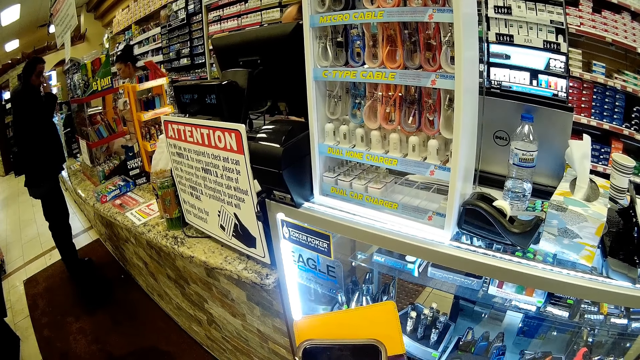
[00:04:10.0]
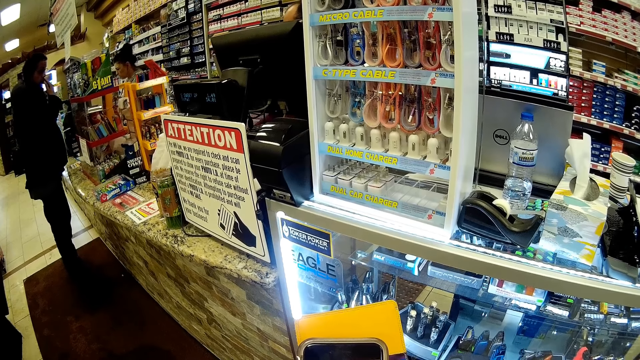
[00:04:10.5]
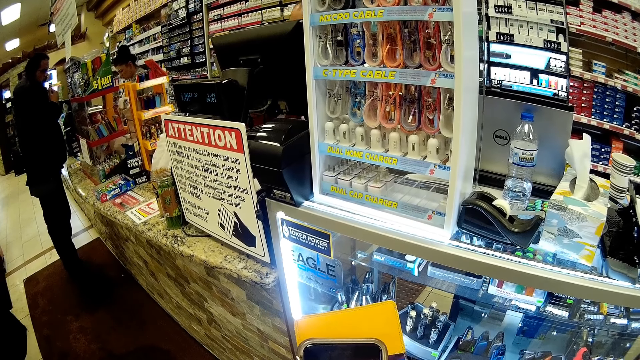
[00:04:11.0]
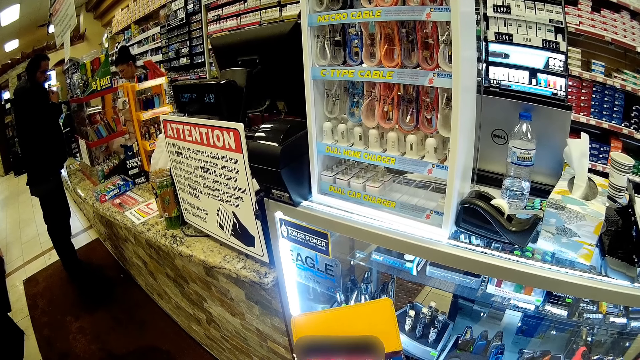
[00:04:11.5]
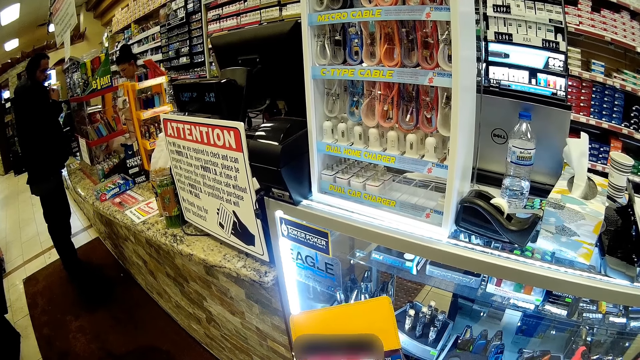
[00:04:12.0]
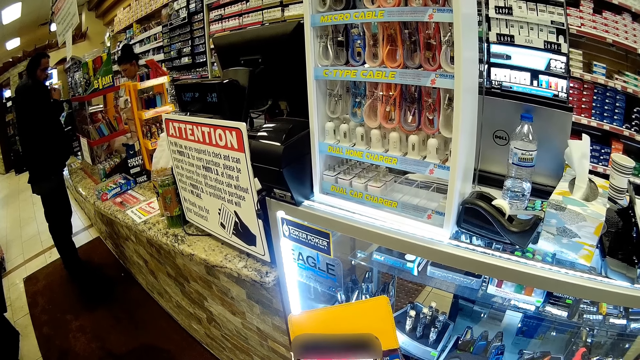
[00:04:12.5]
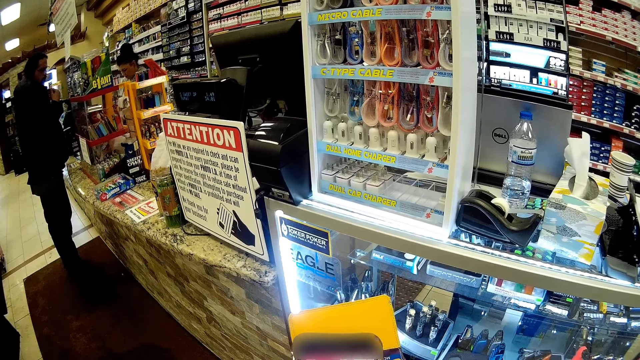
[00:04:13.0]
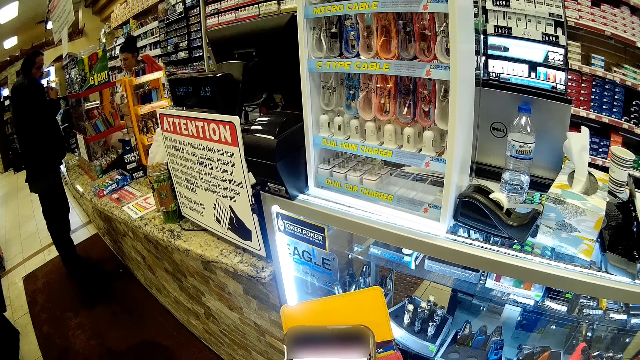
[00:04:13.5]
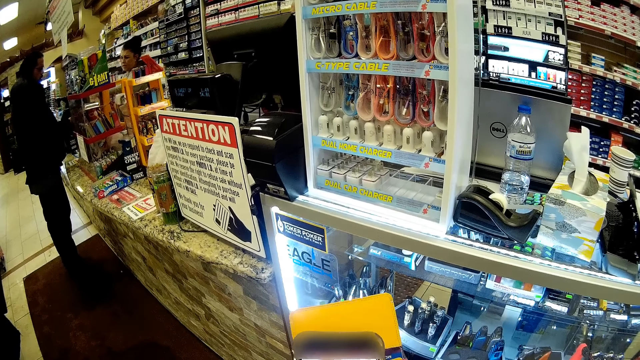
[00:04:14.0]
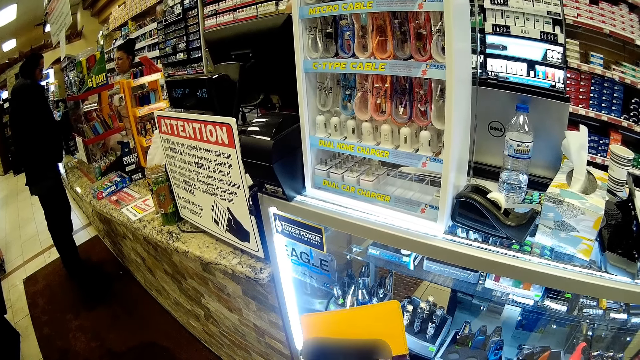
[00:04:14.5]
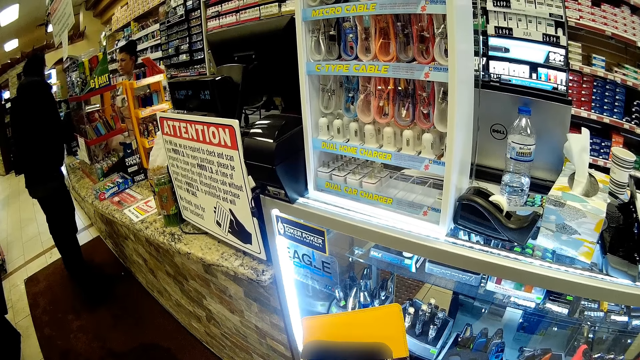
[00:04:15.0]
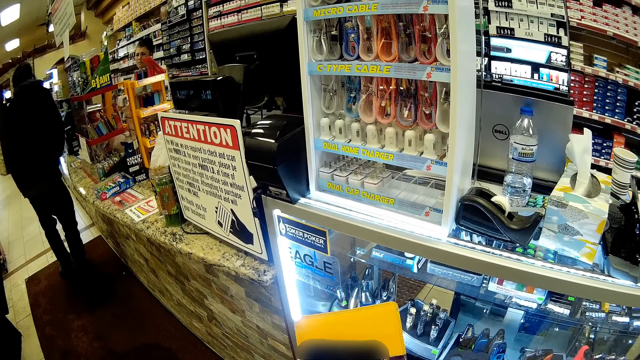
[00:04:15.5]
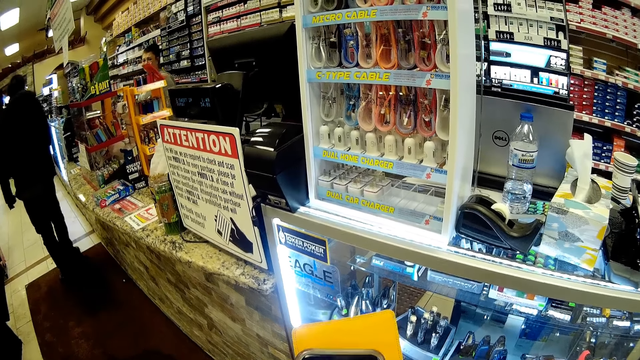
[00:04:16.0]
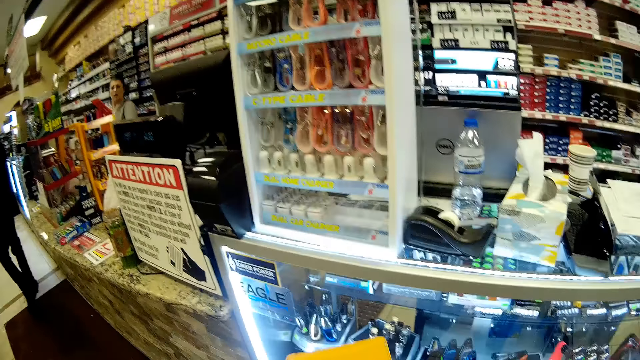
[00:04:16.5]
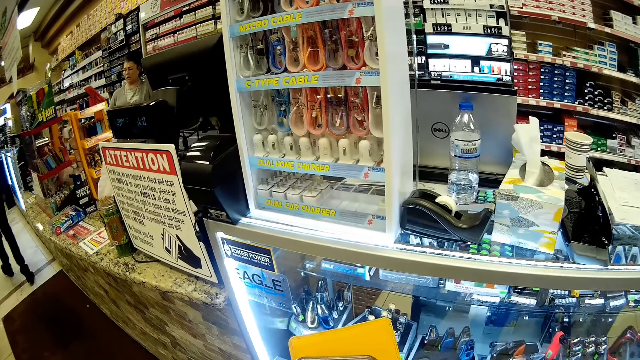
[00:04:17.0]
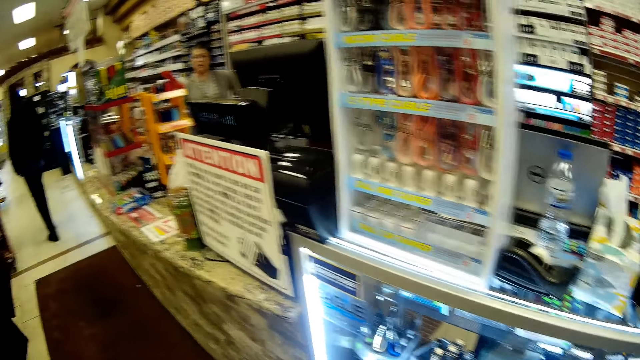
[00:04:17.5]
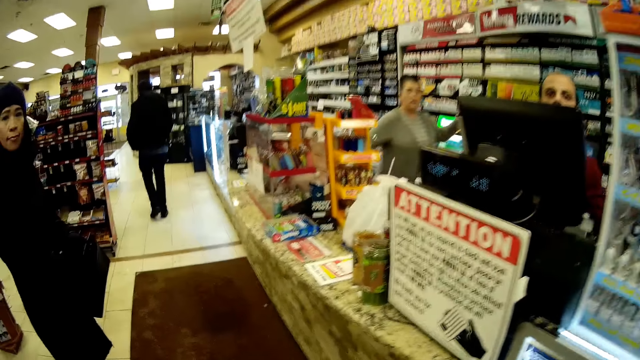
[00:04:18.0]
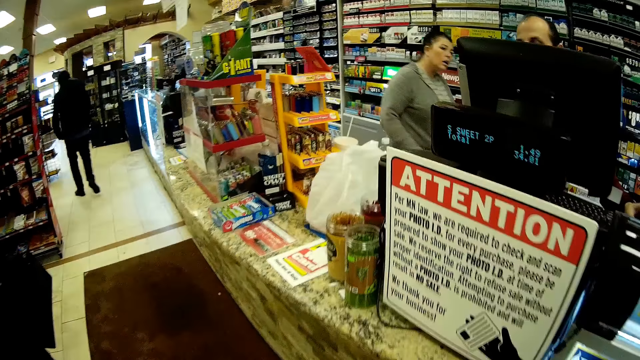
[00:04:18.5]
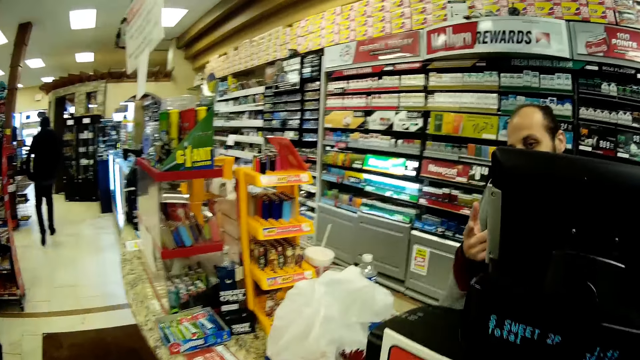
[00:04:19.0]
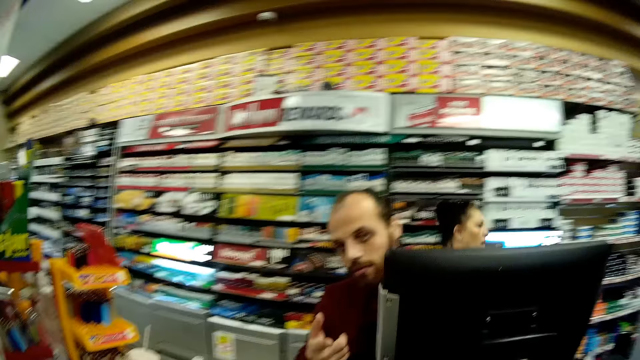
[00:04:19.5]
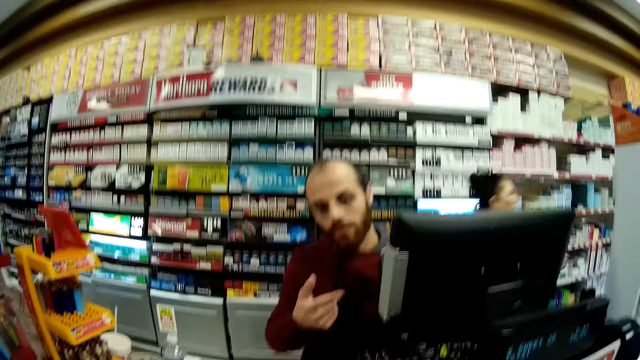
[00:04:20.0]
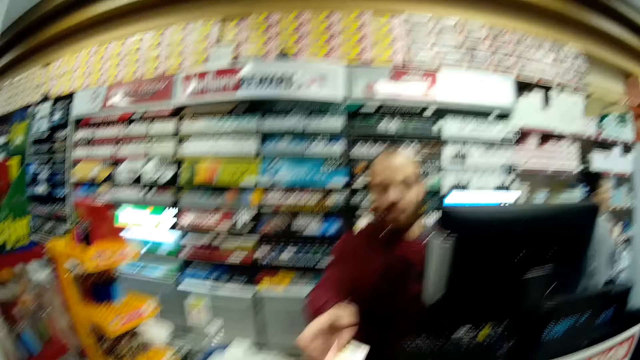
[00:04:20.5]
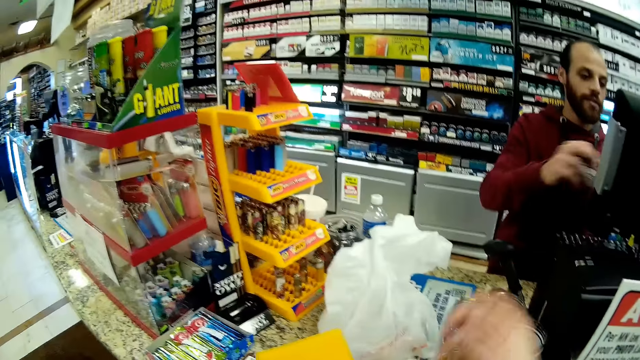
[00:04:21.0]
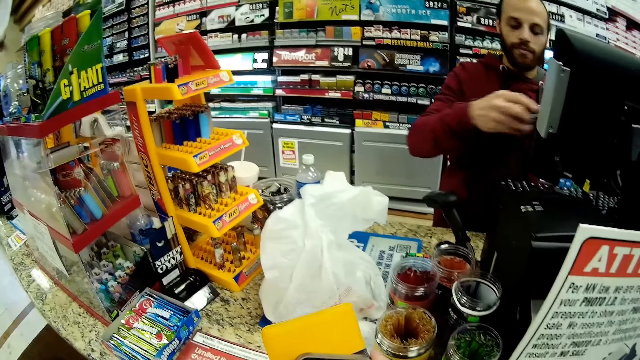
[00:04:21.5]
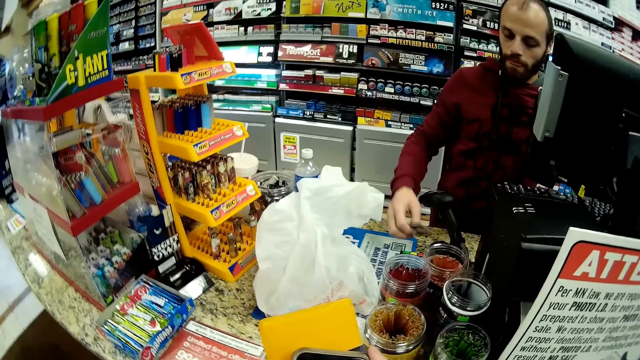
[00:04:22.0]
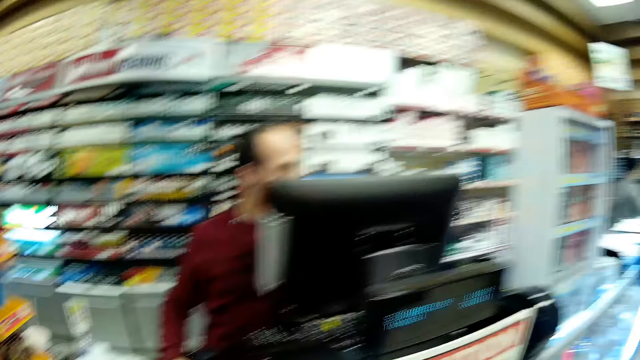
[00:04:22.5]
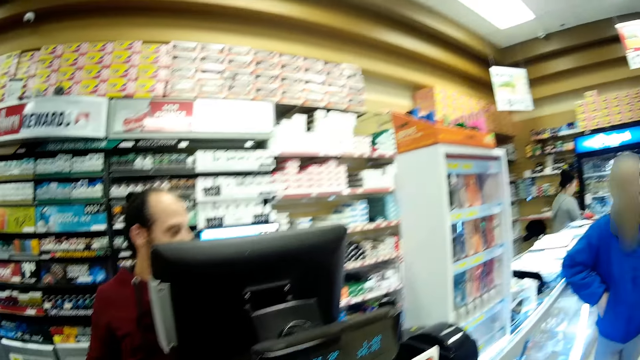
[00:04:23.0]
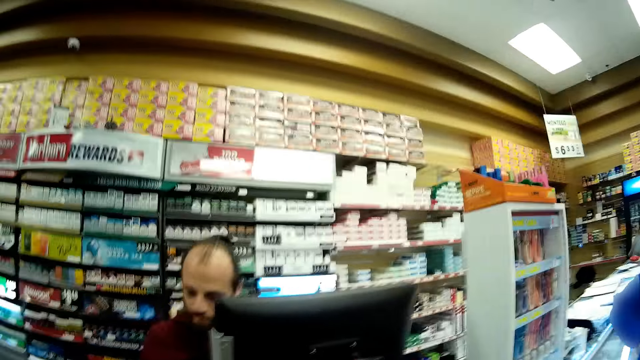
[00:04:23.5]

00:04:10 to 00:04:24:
A lady passes something to a man. The man steps forward. The lady walks around in the store. The camera wearer interacts with the store attendant. The store attendant looks around. The camera wearer gives the store attendant a card. The store attendant operates the desktop, puts the card on the table, and operates a POS machine. The store attendant looks around.

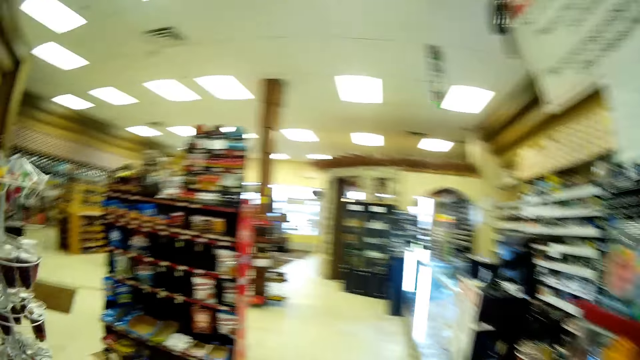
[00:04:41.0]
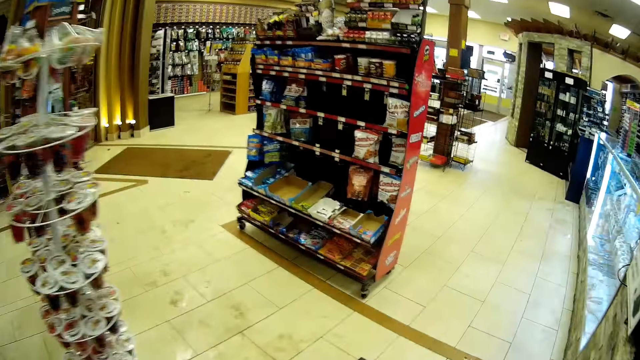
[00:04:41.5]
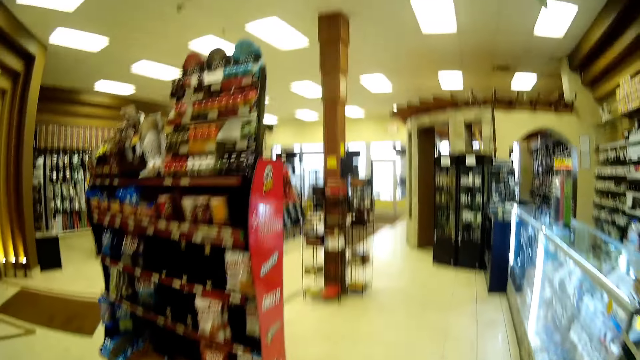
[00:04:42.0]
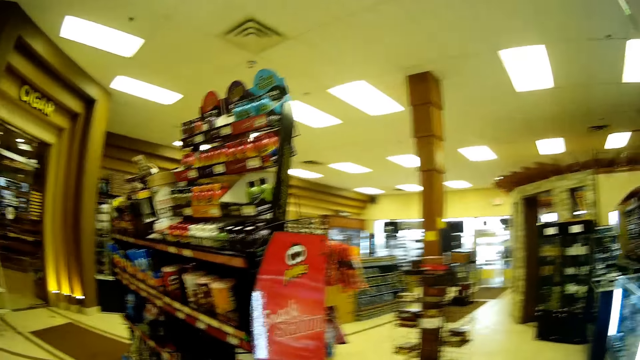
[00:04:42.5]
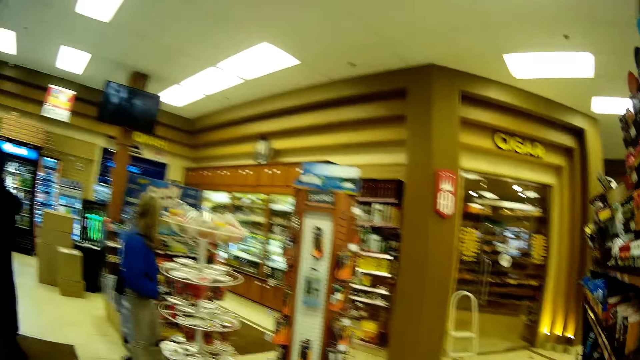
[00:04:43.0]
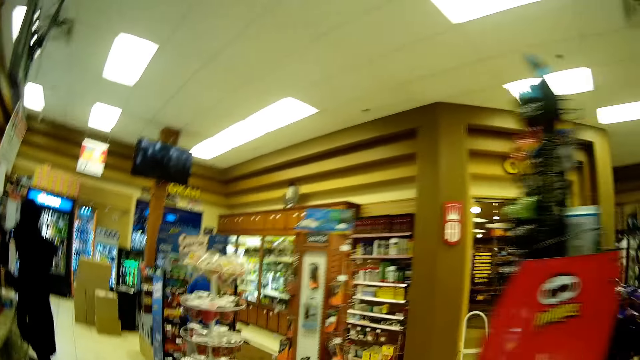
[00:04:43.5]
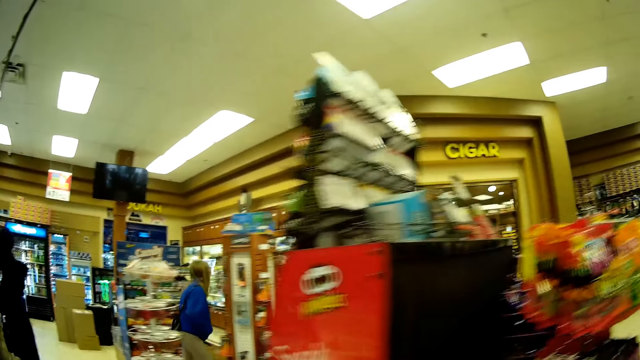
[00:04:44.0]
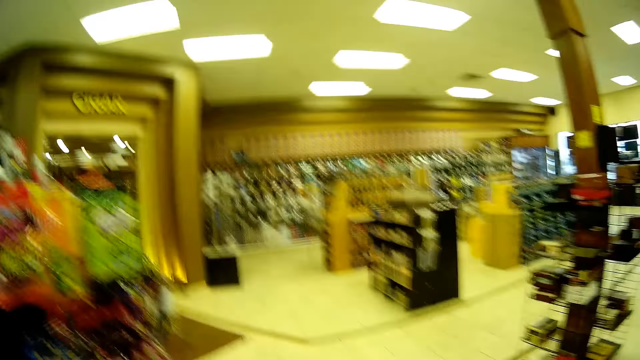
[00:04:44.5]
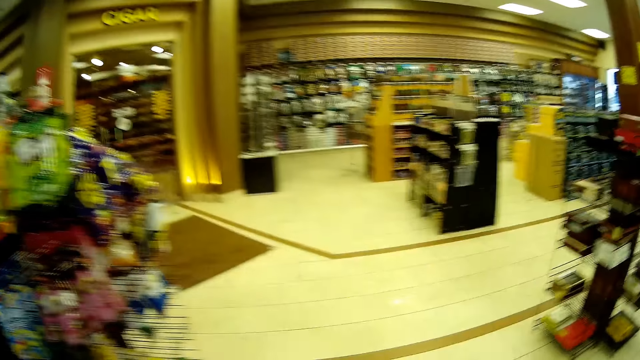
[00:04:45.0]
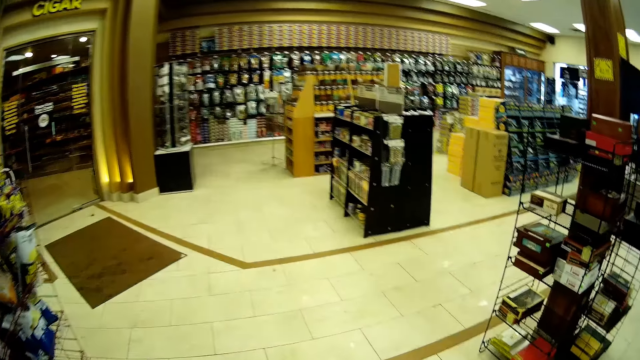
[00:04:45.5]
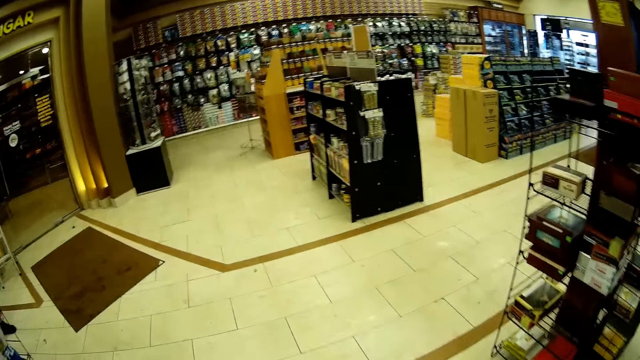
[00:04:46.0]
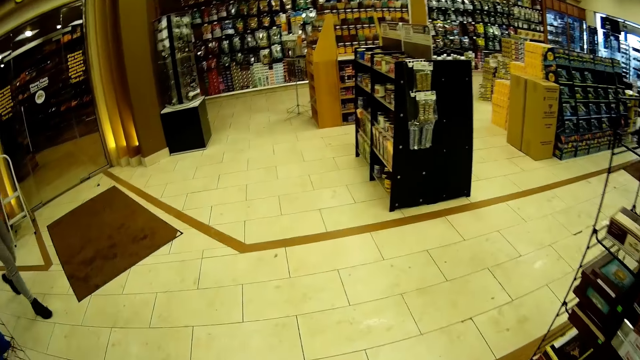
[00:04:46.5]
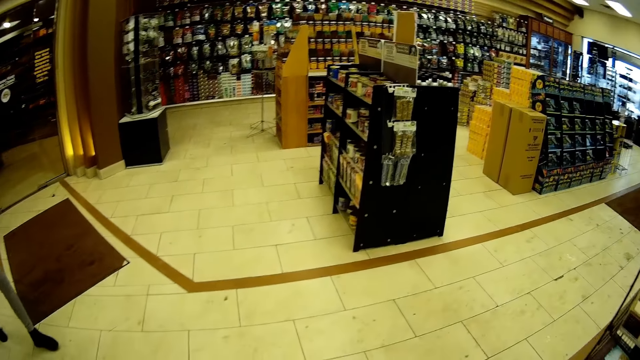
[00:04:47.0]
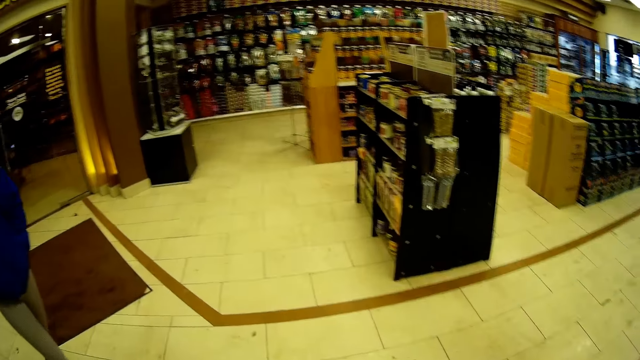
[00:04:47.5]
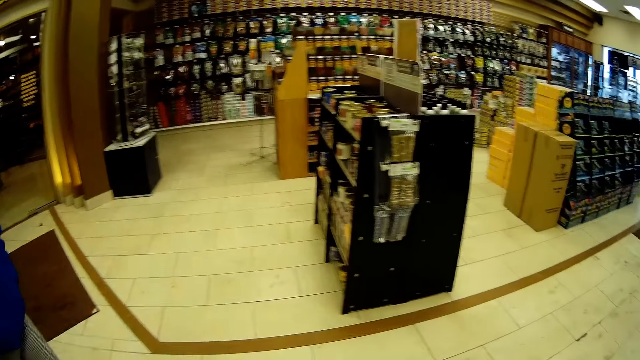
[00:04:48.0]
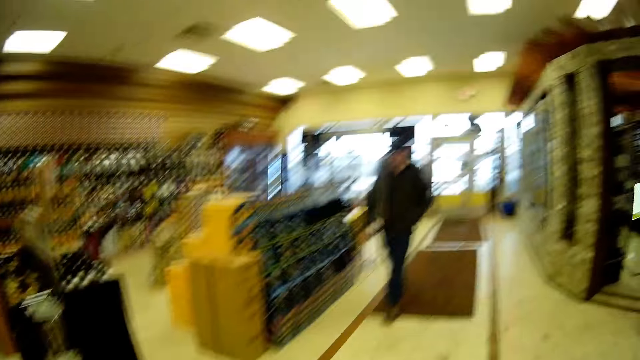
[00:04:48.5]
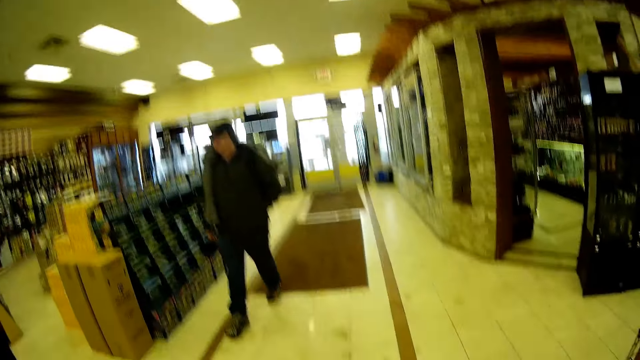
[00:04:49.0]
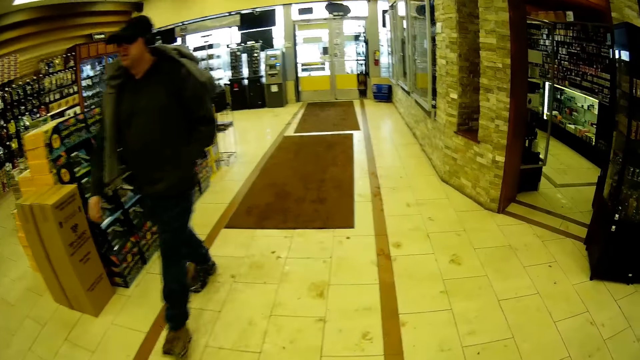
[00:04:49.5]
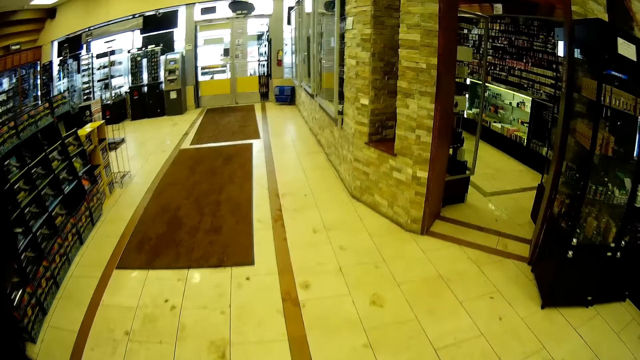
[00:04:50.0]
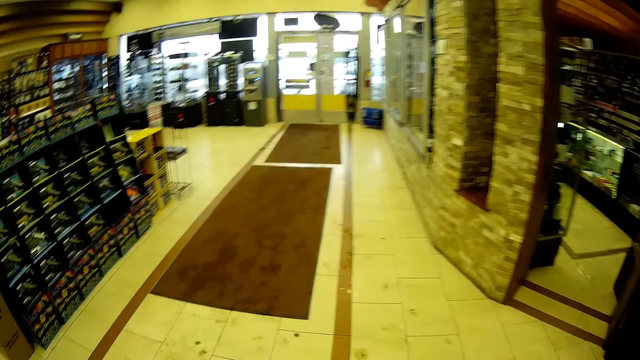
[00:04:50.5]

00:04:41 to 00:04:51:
The camera wearer walks to the door of the store. They look around. A lady walks around in the shop. Another lady walks around the store. A man walks around the store. The camera wearer walks around the store.
